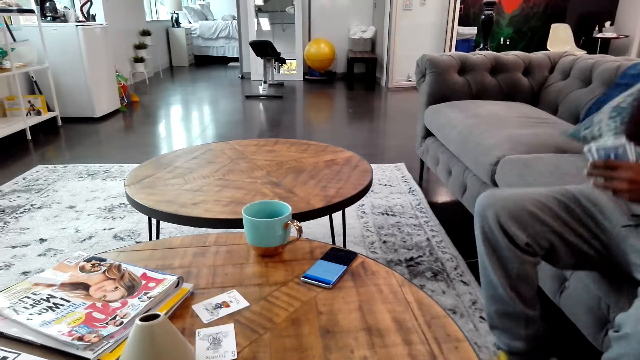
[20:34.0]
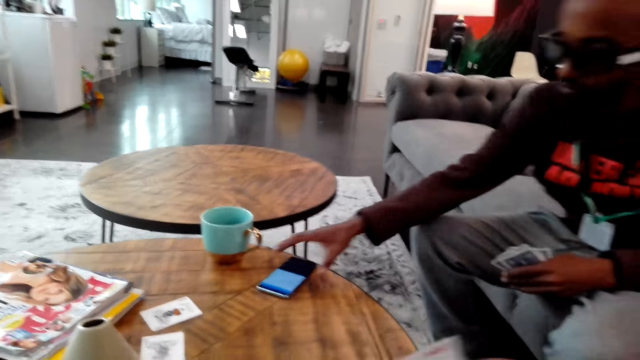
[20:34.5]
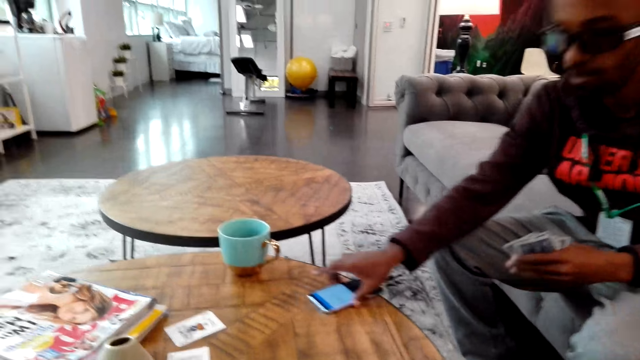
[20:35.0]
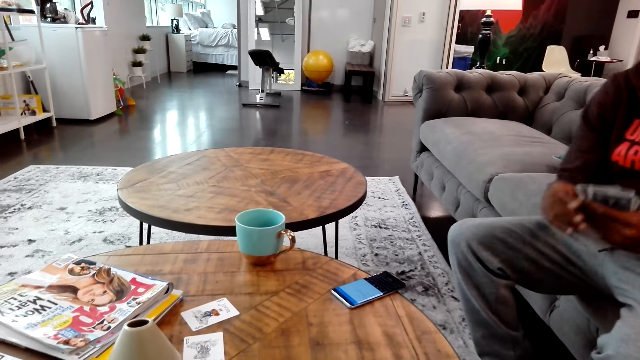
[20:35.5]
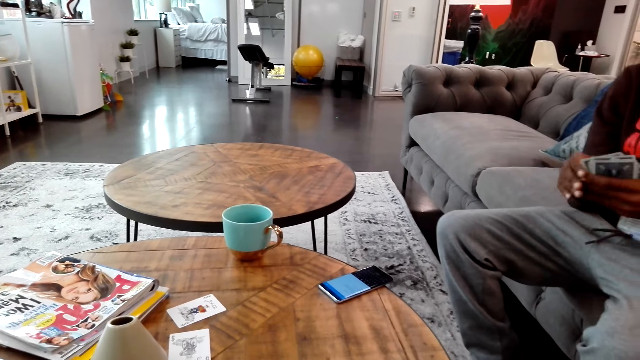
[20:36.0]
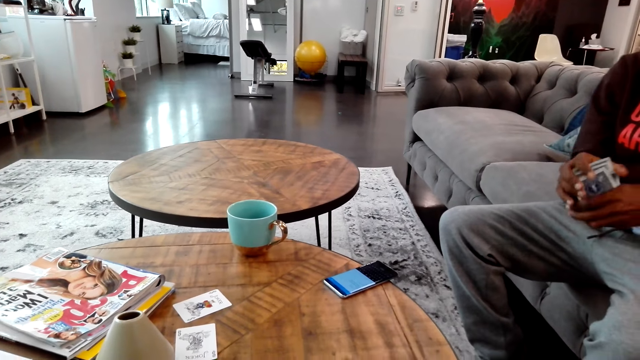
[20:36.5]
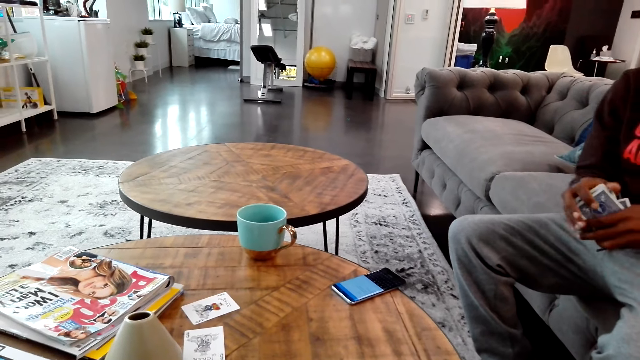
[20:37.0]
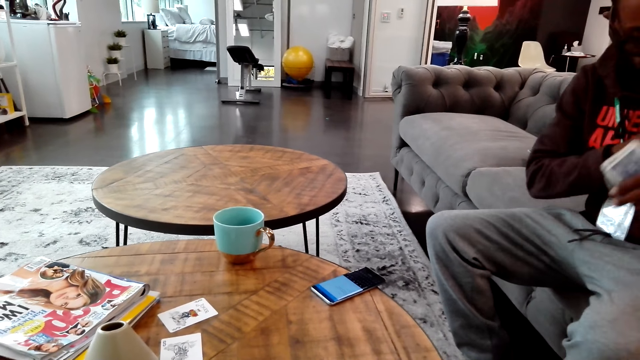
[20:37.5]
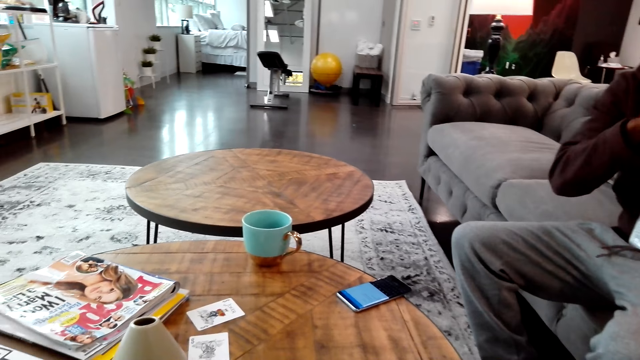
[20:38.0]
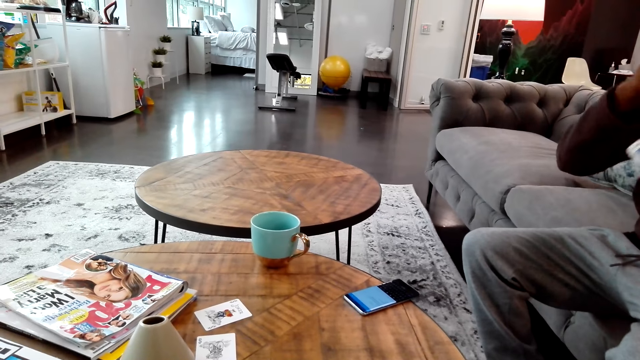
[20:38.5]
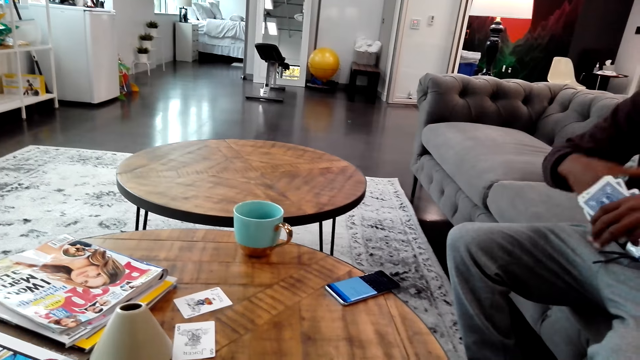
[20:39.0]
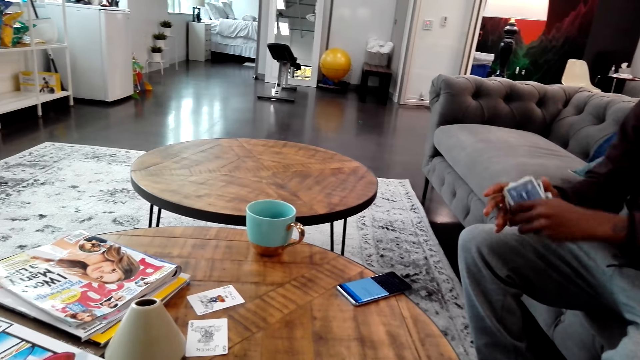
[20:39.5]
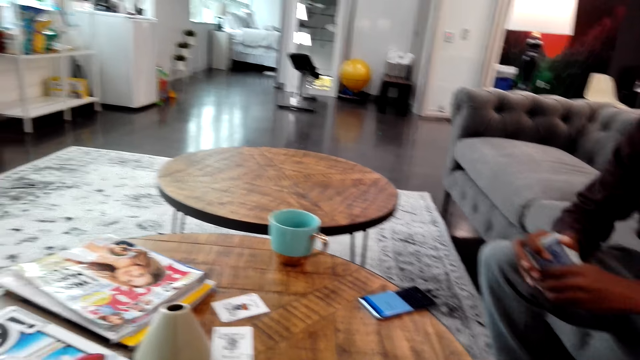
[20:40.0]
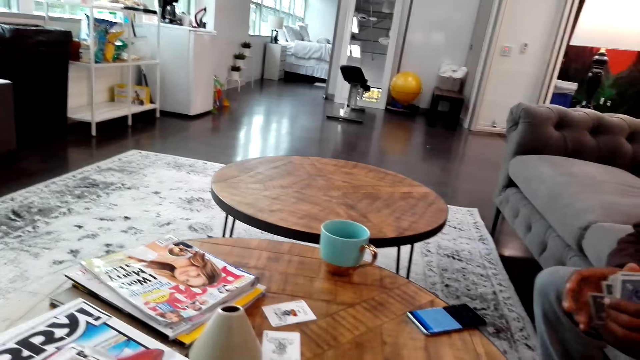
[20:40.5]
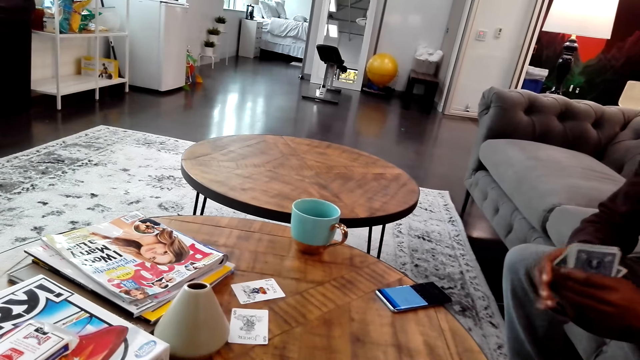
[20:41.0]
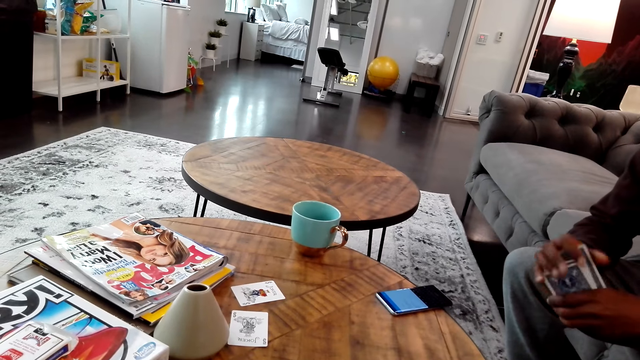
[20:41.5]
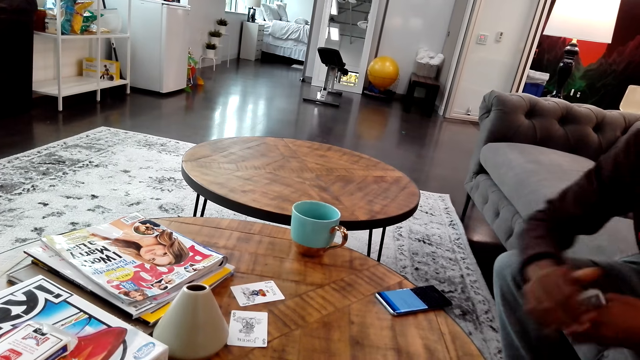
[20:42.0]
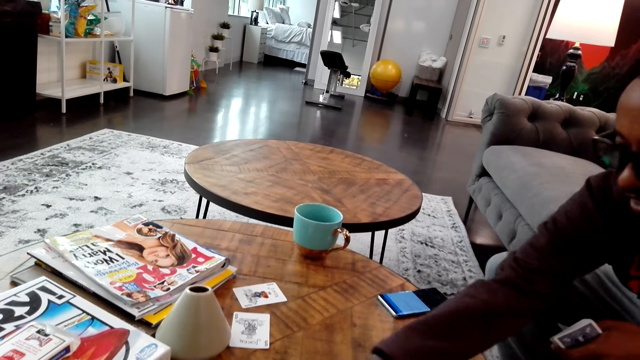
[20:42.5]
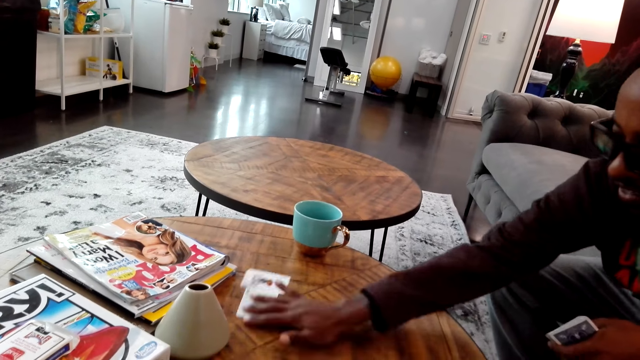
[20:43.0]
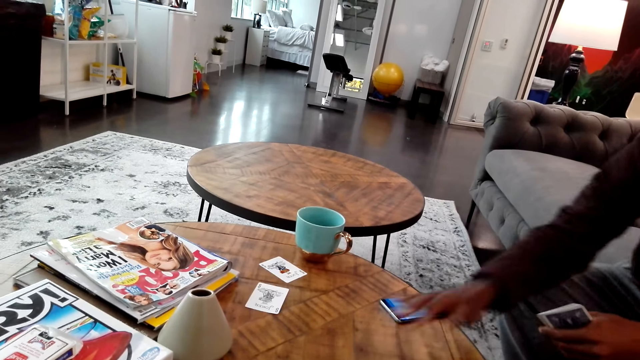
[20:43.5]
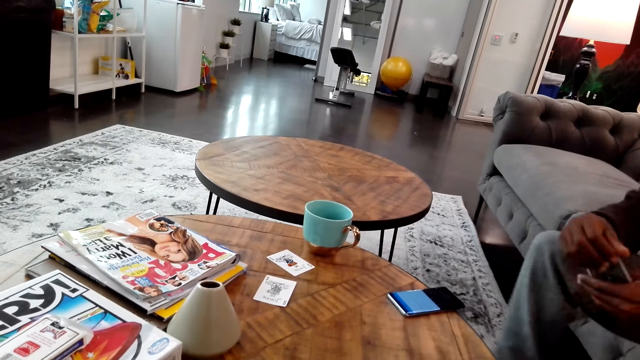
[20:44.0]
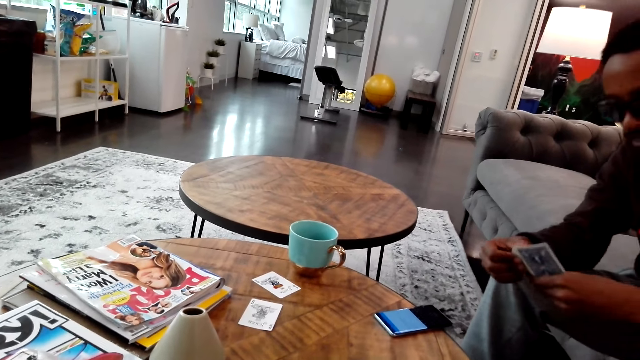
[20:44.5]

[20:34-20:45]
The camera wearer looks around. A man moves a phone from the table. The man holds cards on the hands. The camera wearer looks around the house. The man does something, holds cards on the hand, and moves a card on the table.

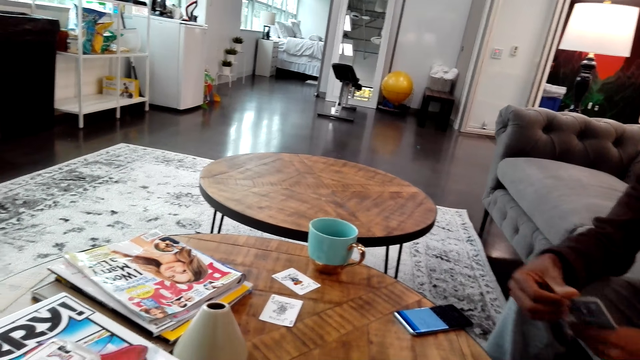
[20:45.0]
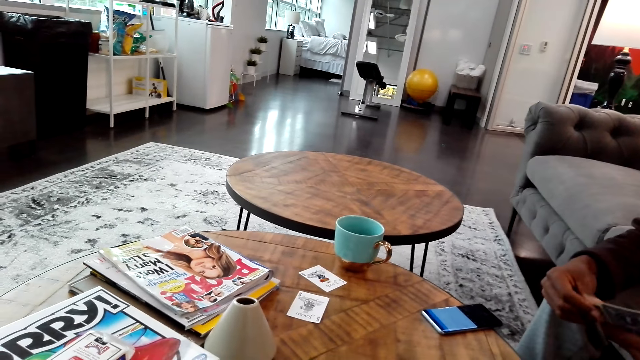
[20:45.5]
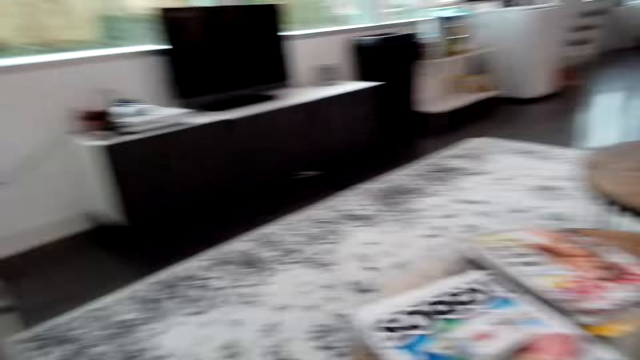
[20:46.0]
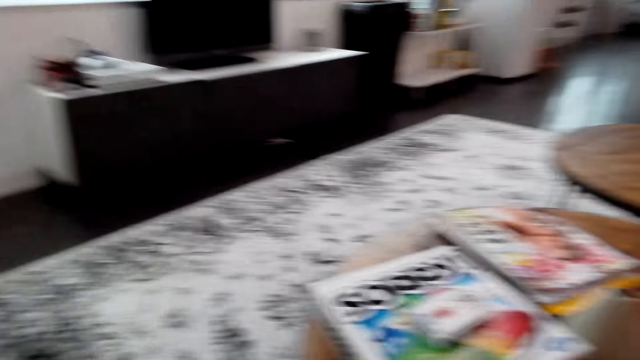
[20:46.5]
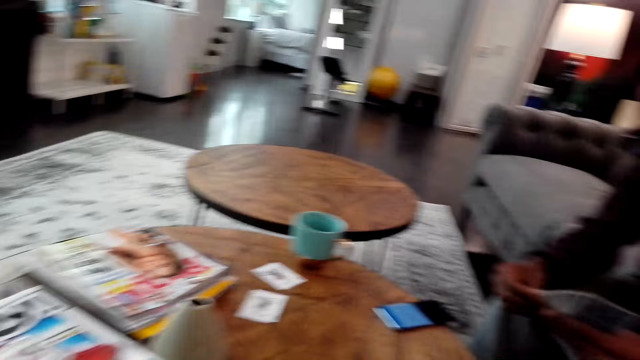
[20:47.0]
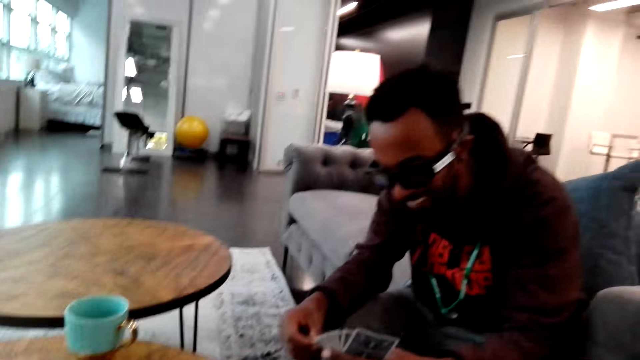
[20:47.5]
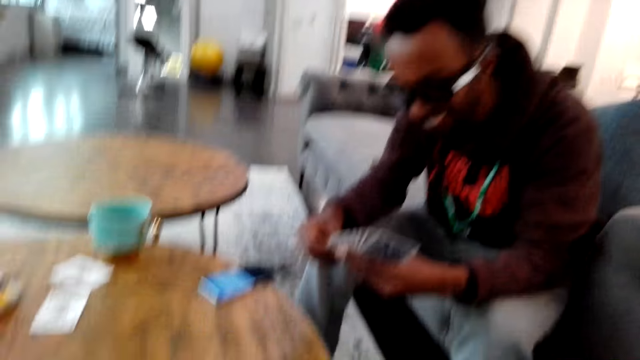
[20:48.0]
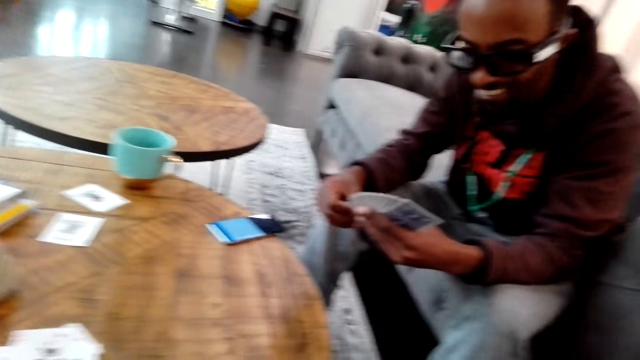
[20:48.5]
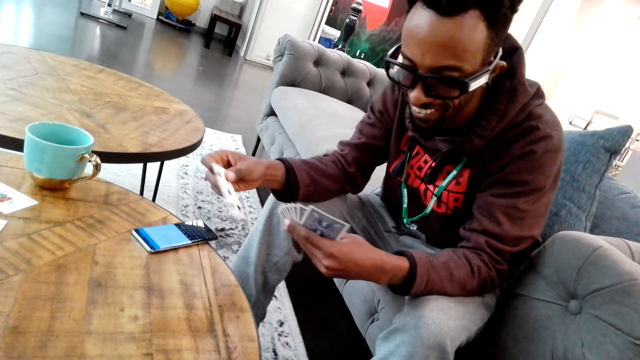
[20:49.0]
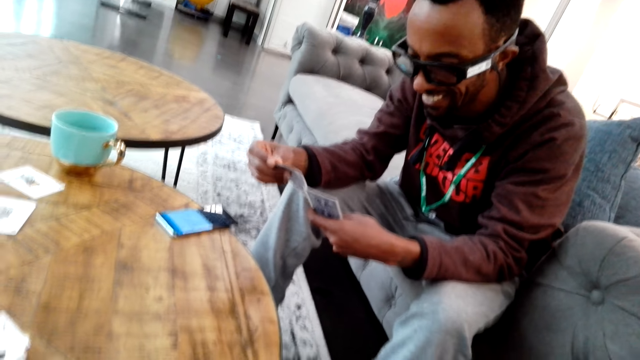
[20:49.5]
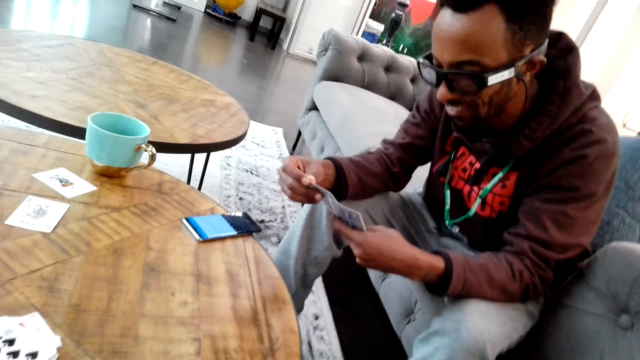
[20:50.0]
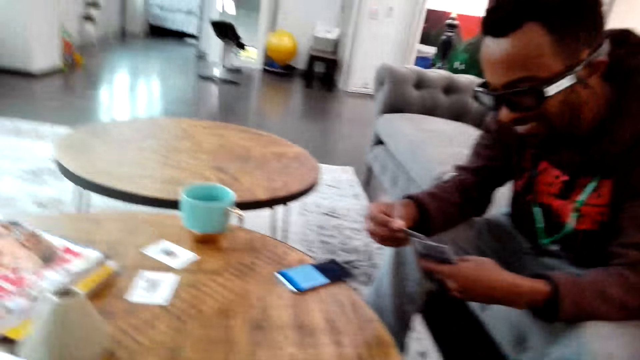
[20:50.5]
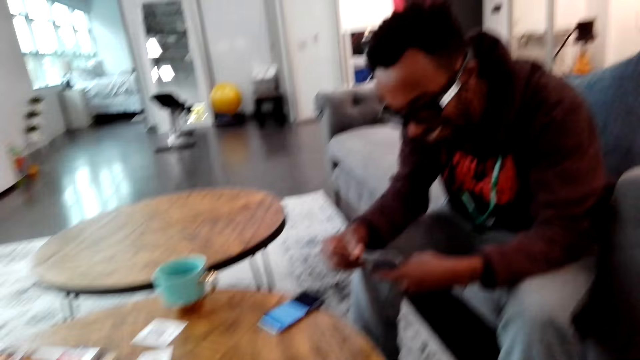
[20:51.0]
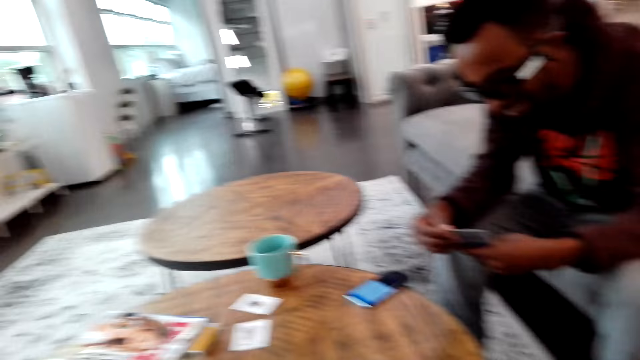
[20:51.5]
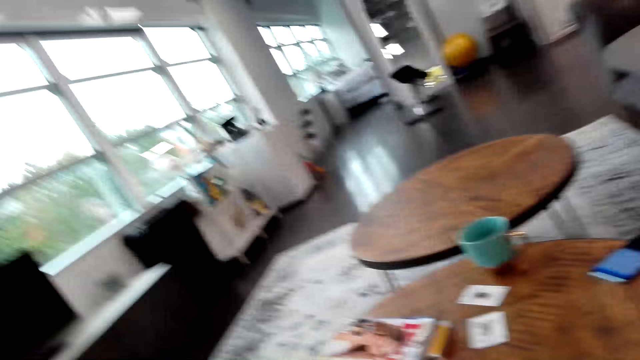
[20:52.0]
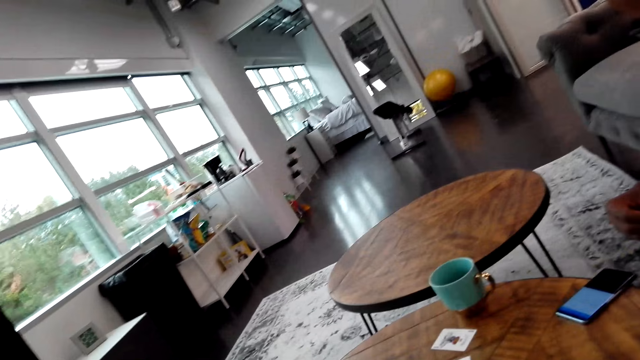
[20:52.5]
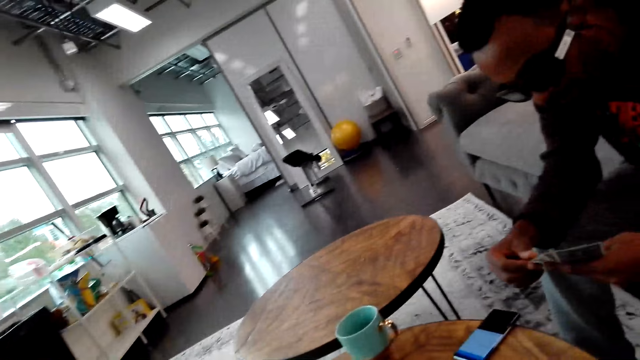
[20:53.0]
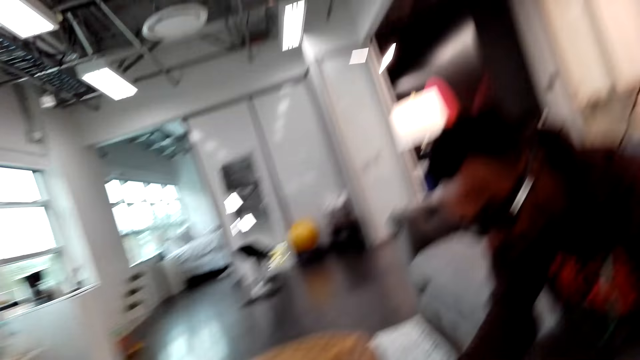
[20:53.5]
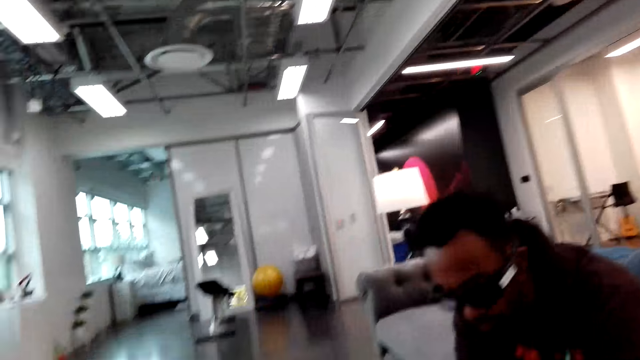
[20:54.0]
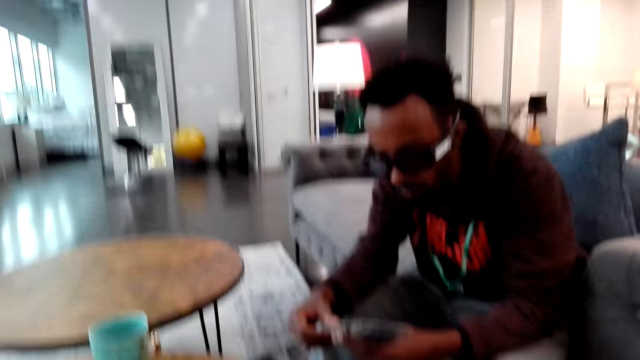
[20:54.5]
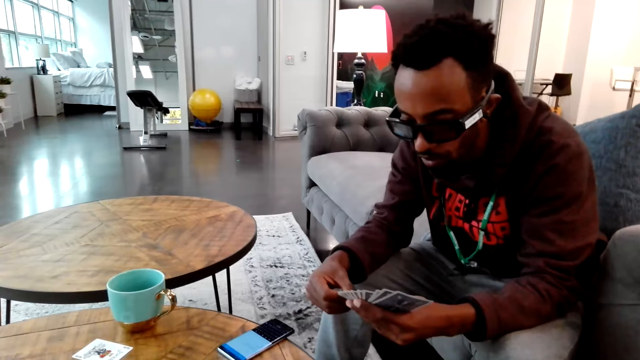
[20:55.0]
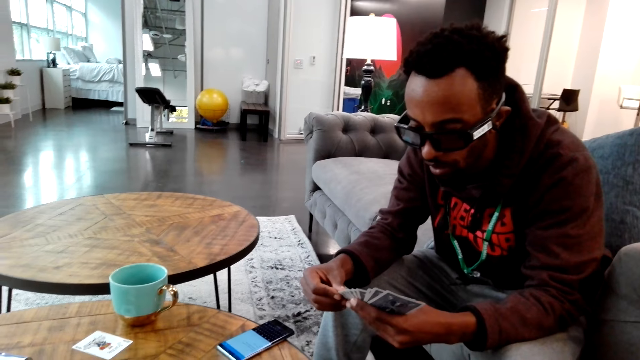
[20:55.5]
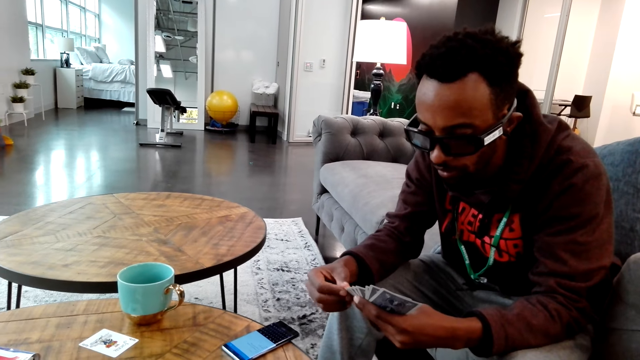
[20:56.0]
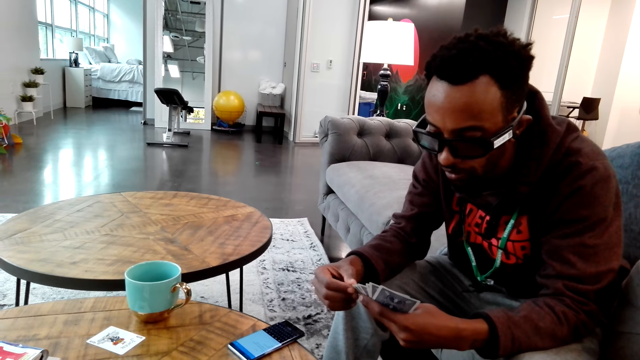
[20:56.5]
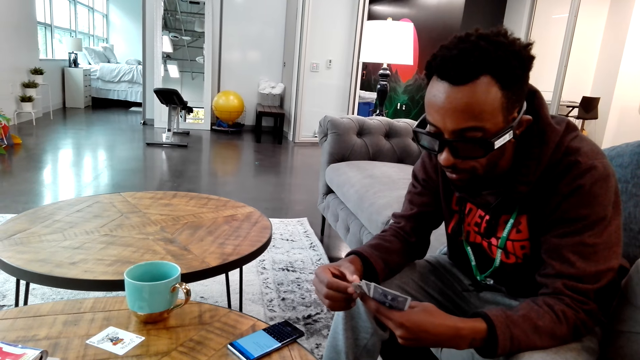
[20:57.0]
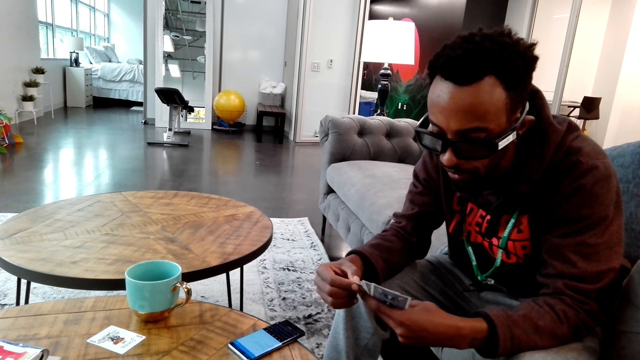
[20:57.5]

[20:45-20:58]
The camera wearer looks around. A man does something. The man moves cards on the hand. The camera wearer does something. The man counts the cards on the hand.
